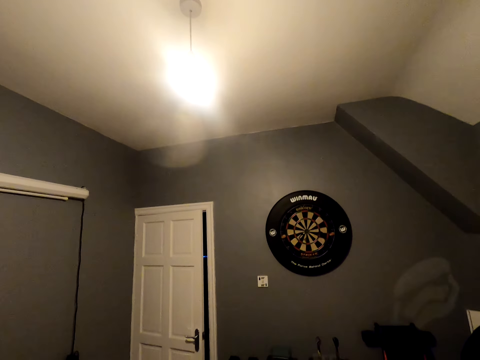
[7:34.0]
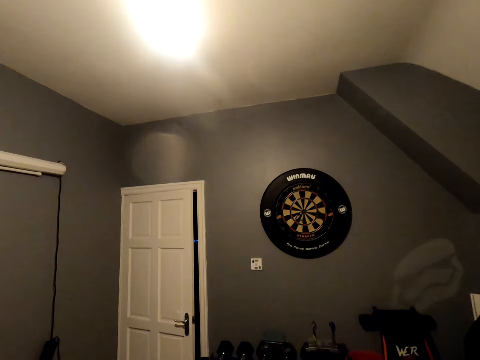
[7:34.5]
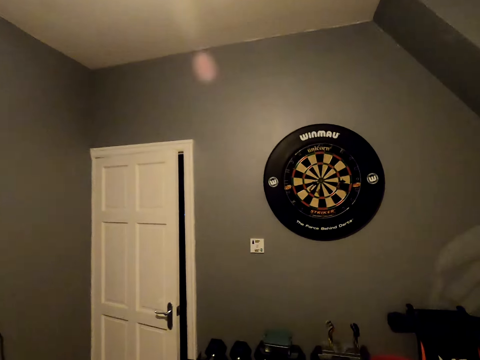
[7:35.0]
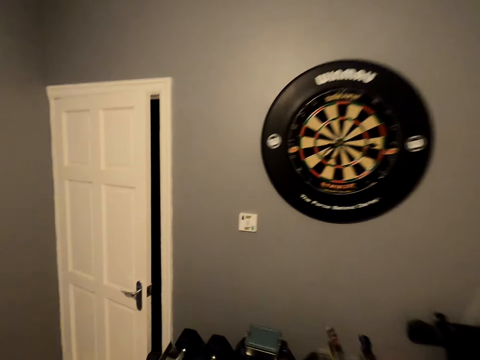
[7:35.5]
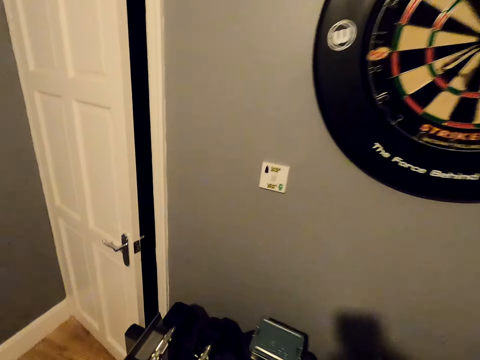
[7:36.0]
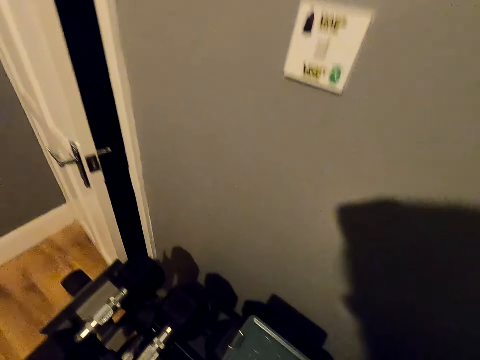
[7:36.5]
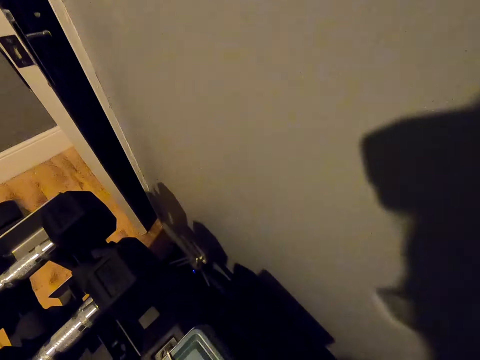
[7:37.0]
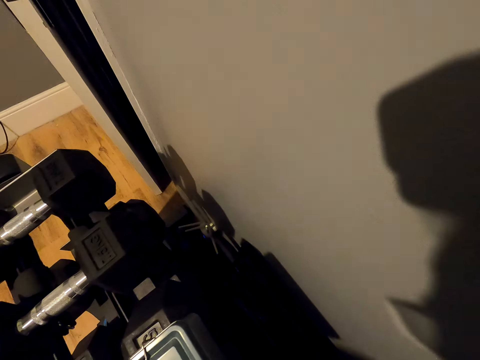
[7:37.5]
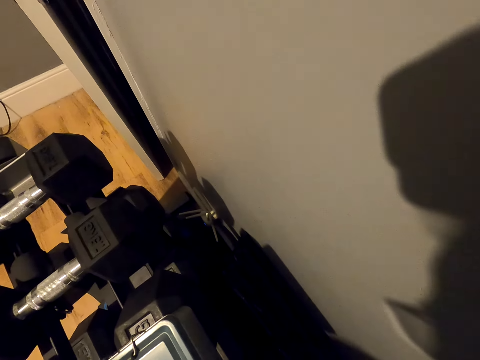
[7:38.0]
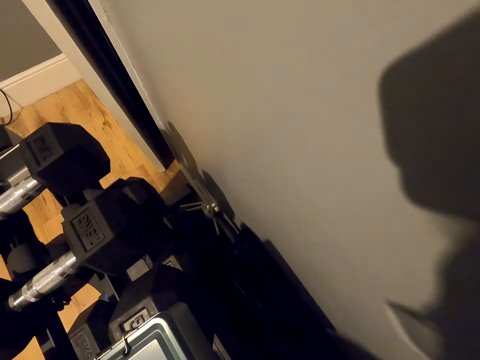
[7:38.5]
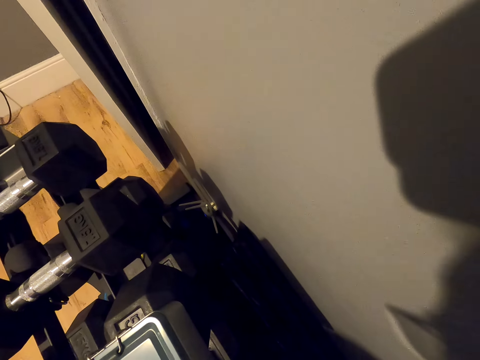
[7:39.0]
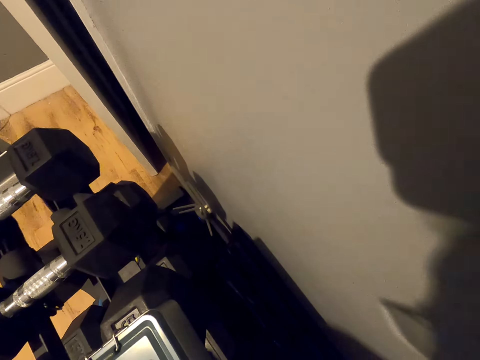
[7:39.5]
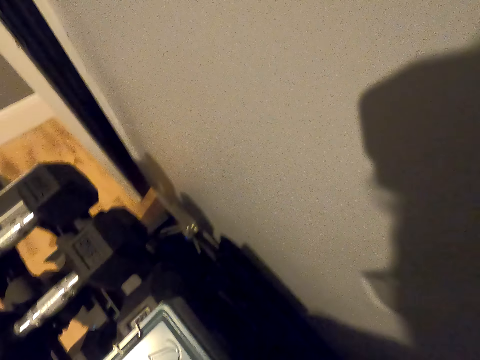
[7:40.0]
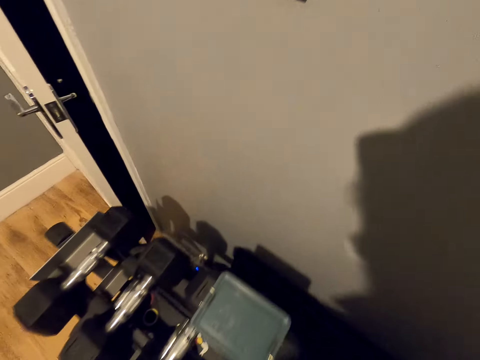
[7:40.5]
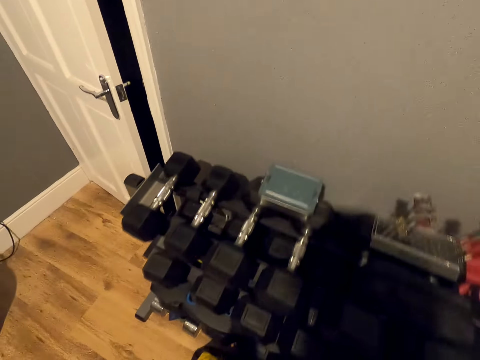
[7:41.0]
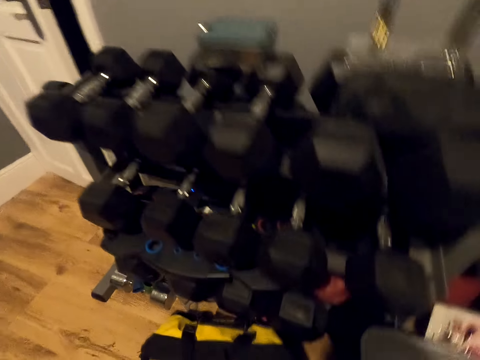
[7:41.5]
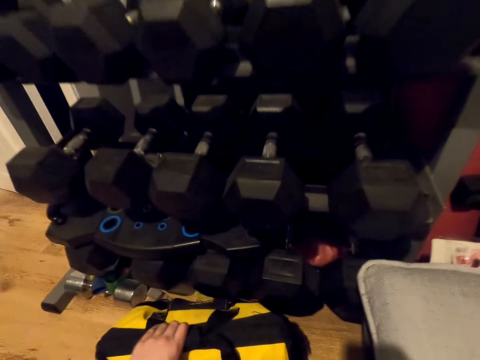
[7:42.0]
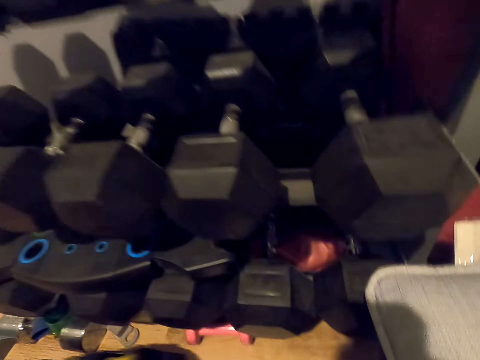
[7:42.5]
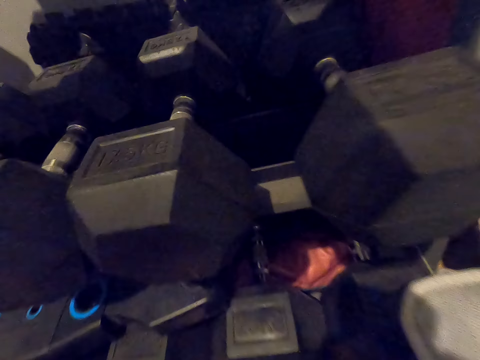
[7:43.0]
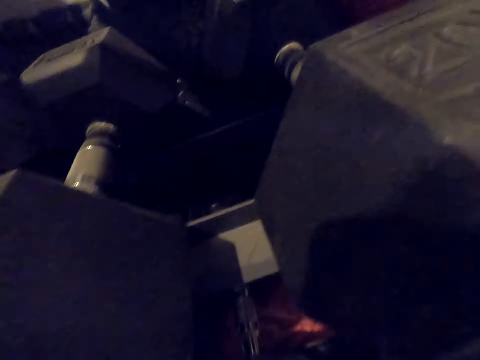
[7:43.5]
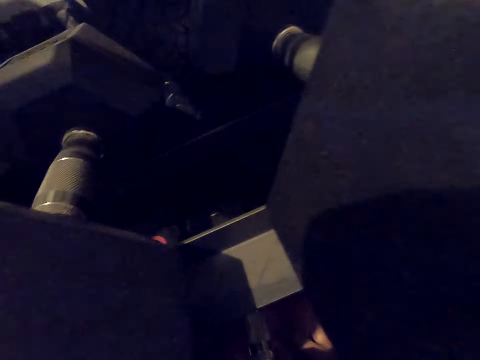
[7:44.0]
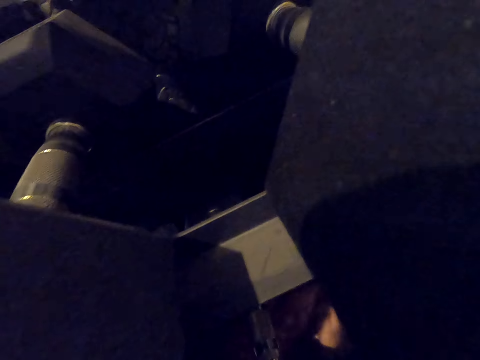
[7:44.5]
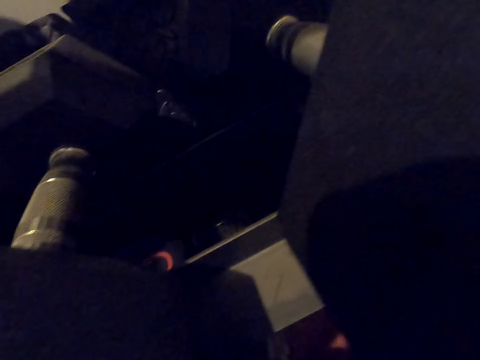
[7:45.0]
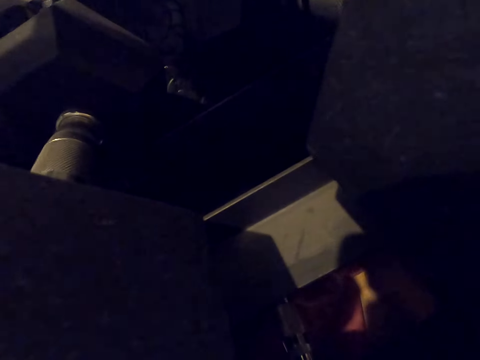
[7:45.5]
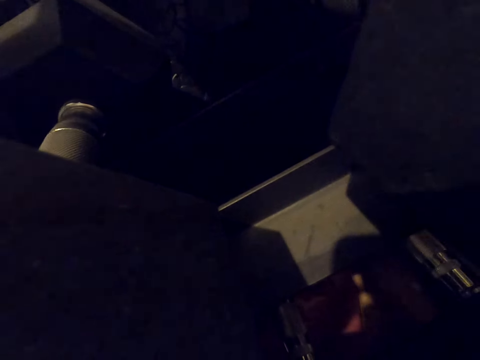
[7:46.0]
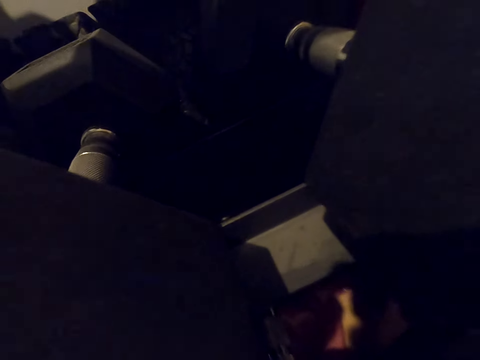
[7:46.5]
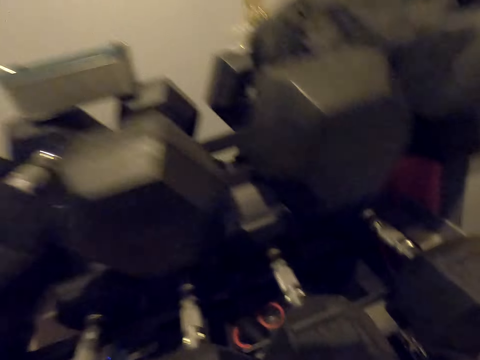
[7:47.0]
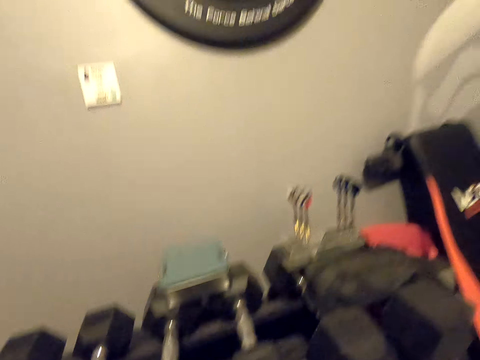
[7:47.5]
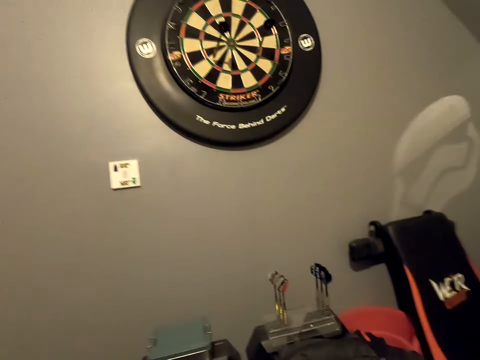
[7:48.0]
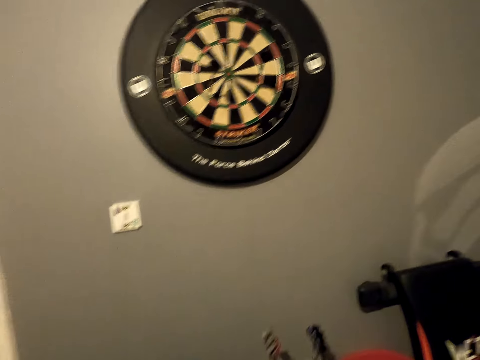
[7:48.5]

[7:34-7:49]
The camera wearer throws the dart. They walk towards the dart and walk close to the dartboard. They pick up the soft tip darts. They look down. They move the bag on the floor. They bend. They look for that on the ground.

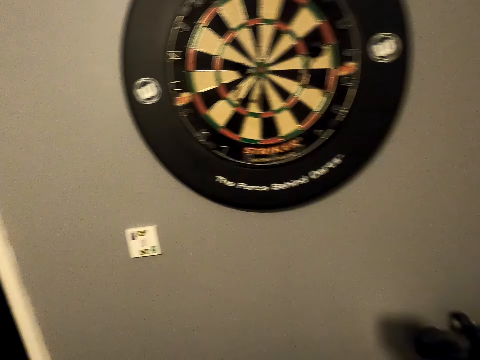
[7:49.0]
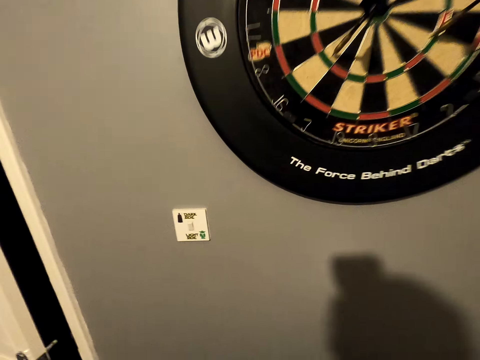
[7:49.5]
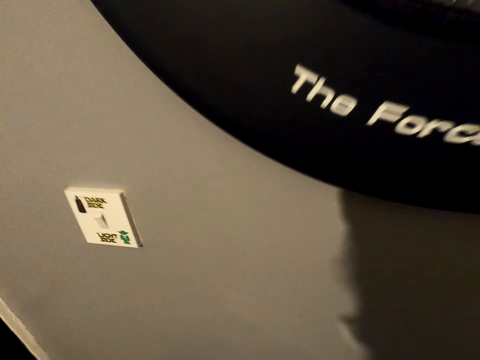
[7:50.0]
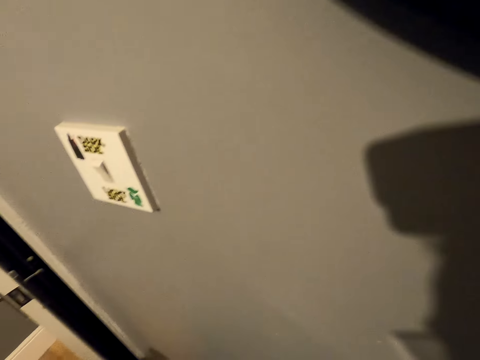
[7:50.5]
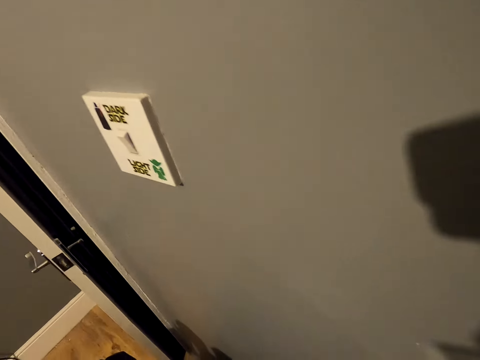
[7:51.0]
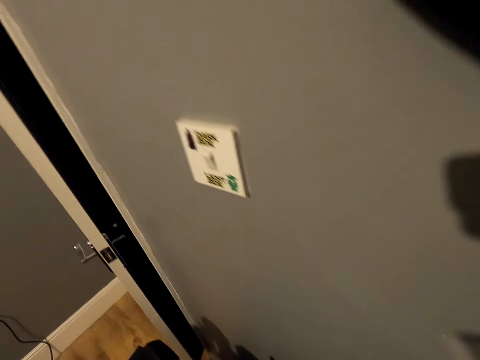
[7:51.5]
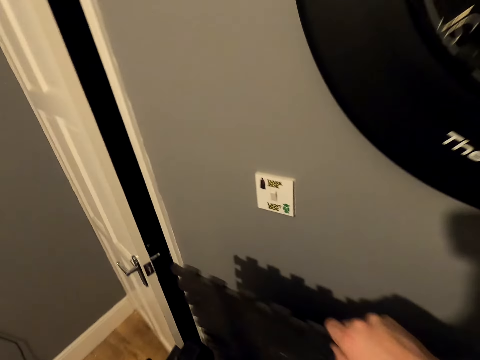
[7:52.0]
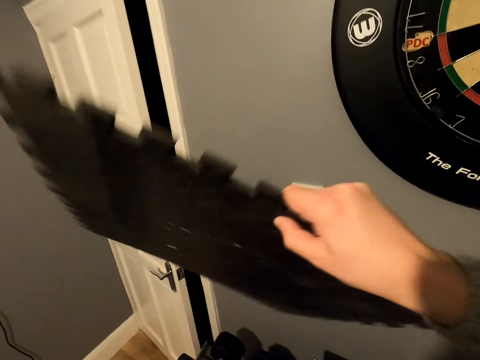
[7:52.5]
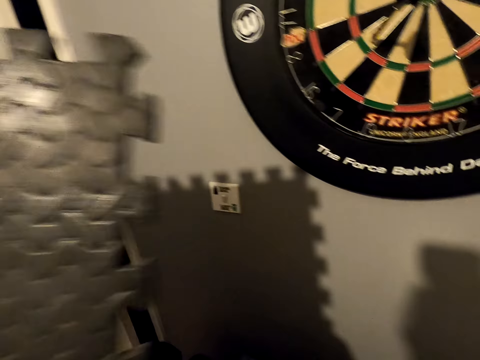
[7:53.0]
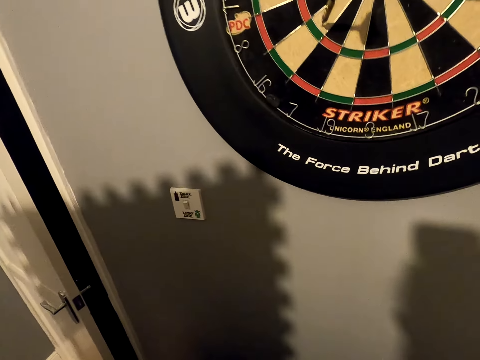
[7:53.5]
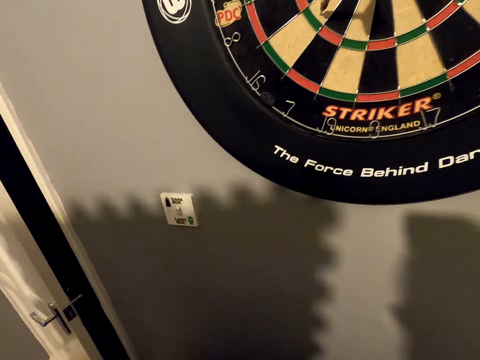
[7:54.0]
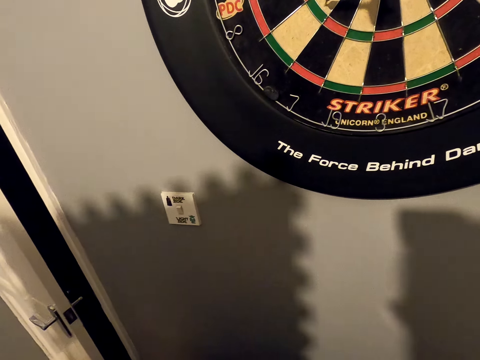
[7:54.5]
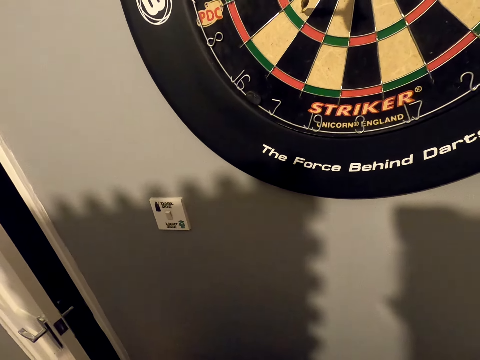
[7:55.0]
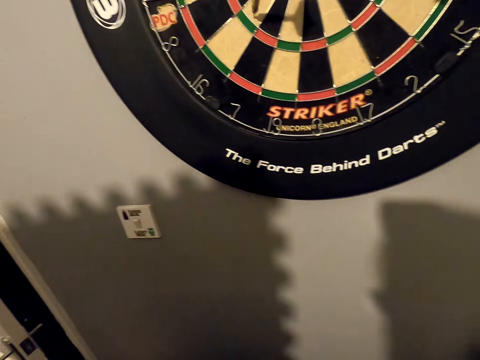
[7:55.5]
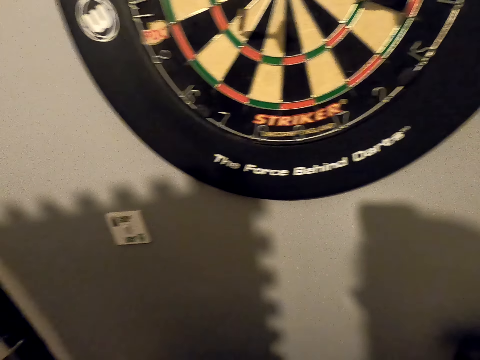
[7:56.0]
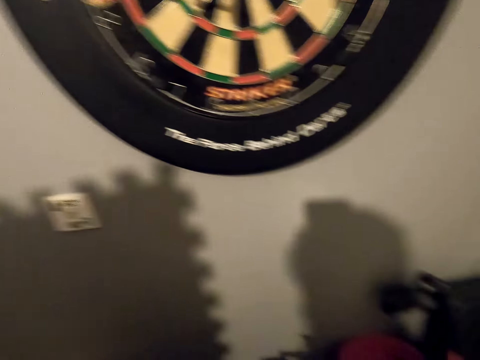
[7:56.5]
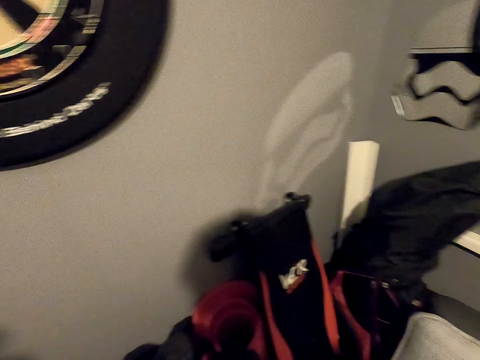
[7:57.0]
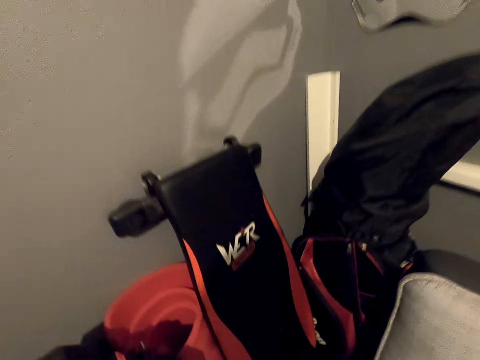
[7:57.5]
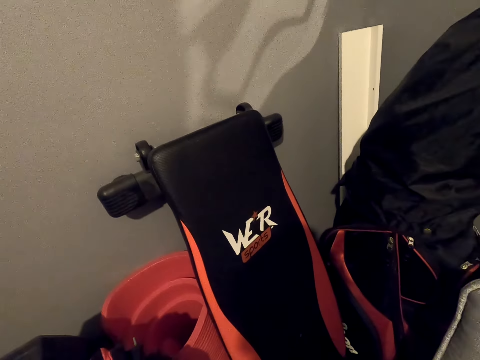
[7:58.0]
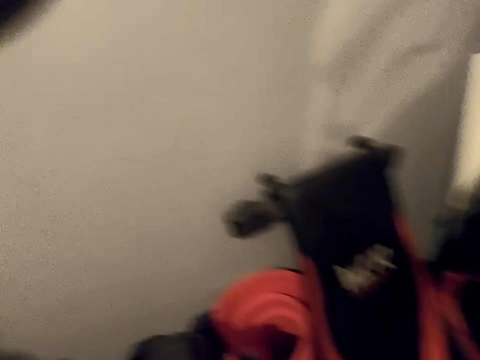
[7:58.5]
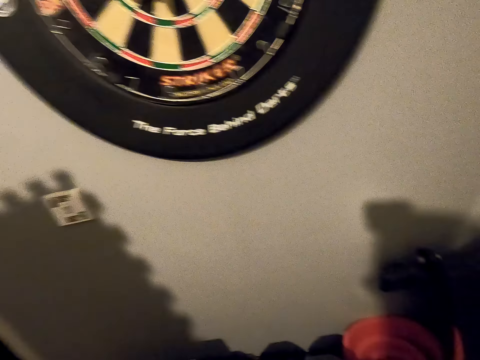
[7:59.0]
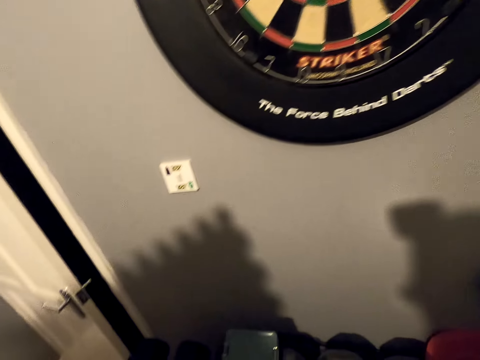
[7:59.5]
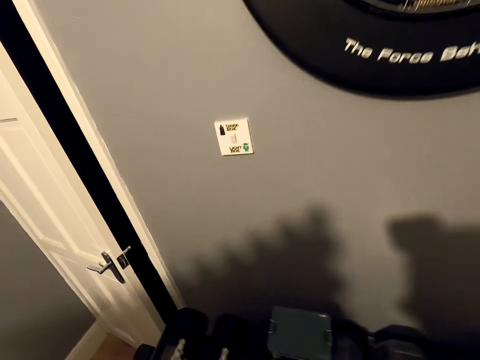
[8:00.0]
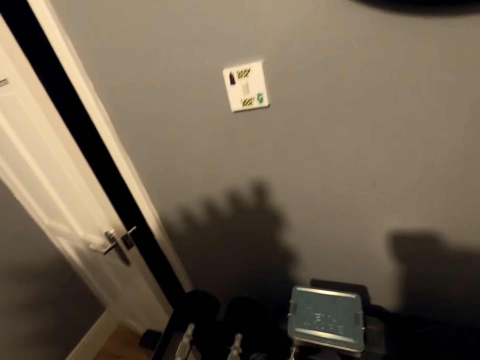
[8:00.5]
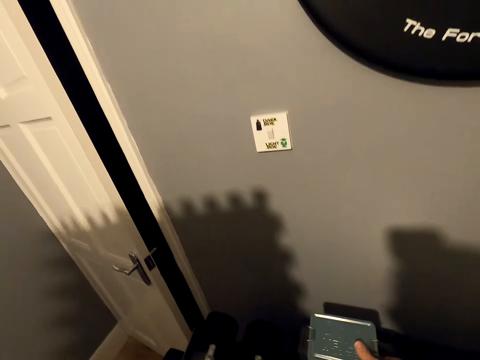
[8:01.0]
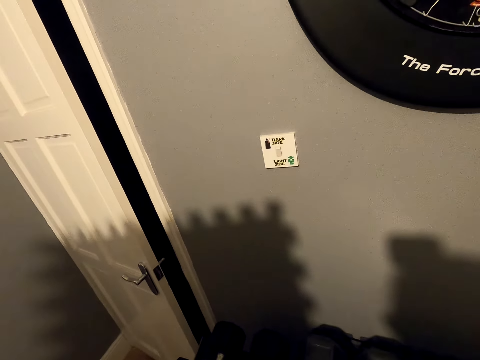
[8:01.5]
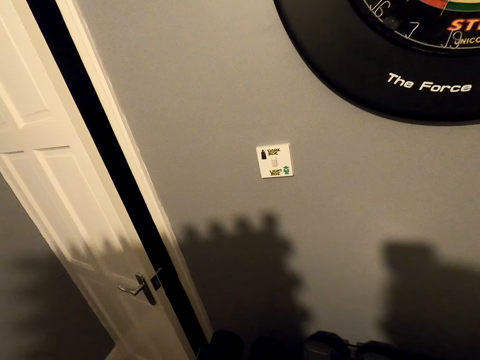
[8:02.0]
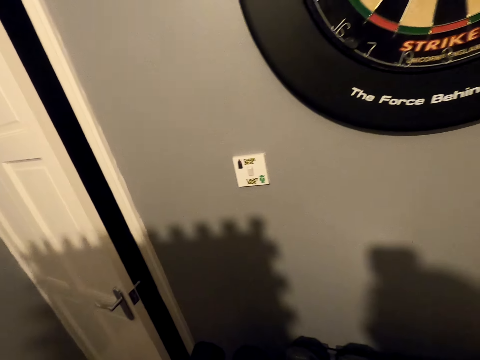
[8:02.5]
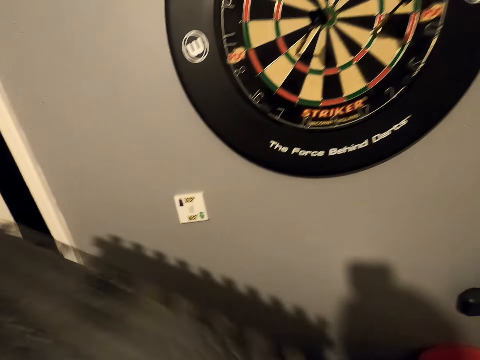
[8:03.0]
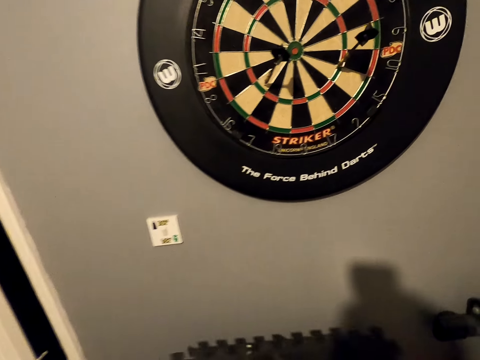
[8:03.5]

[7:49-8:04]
The camera wearer stands up. They hold a mat and pick up the mat. They look at the mat. They move back. They move the metal aside.
